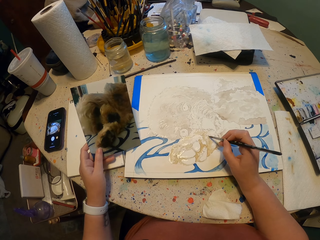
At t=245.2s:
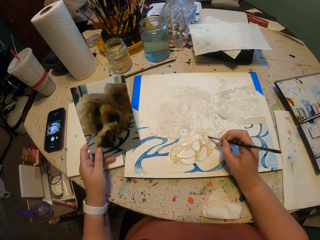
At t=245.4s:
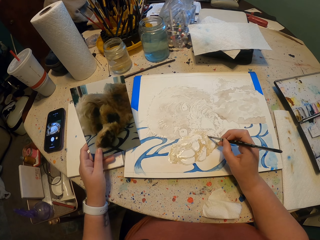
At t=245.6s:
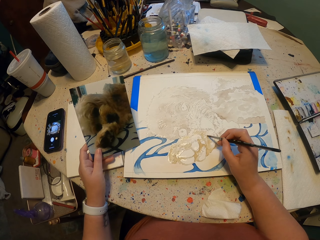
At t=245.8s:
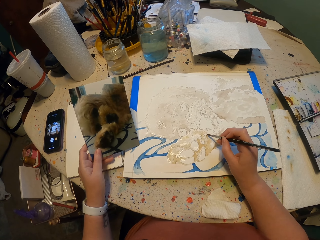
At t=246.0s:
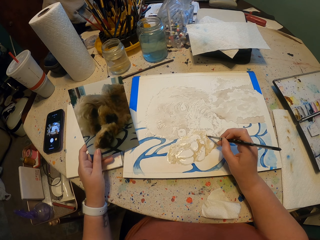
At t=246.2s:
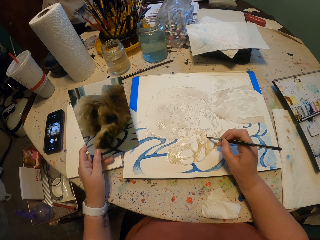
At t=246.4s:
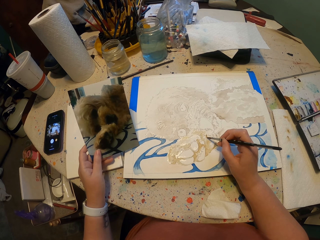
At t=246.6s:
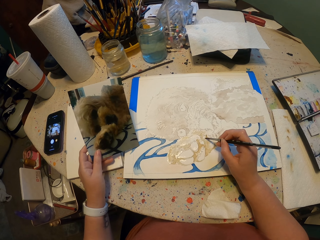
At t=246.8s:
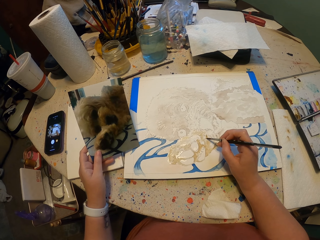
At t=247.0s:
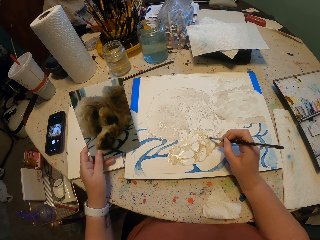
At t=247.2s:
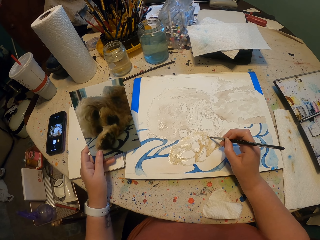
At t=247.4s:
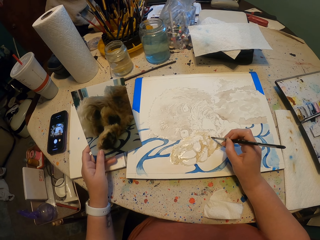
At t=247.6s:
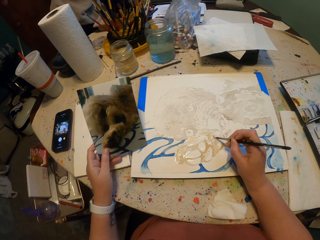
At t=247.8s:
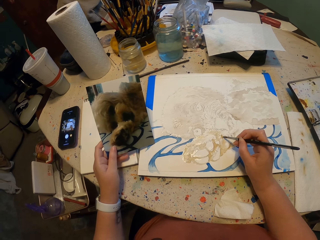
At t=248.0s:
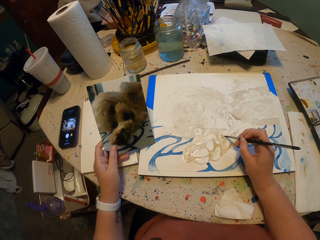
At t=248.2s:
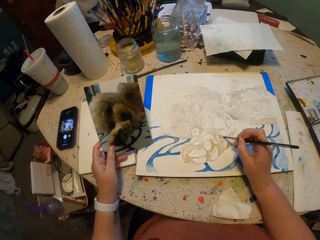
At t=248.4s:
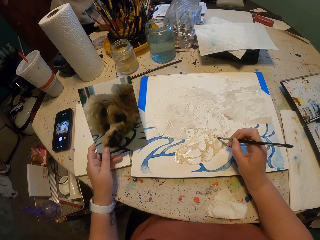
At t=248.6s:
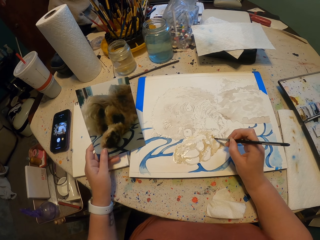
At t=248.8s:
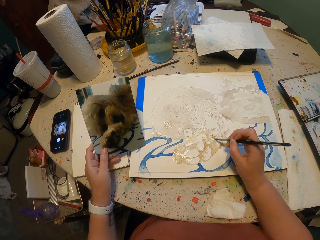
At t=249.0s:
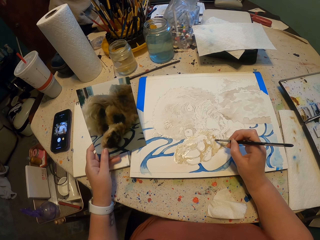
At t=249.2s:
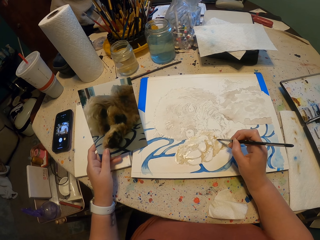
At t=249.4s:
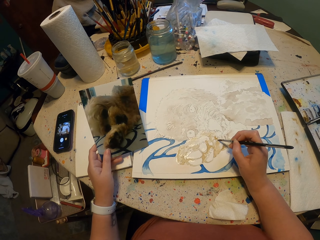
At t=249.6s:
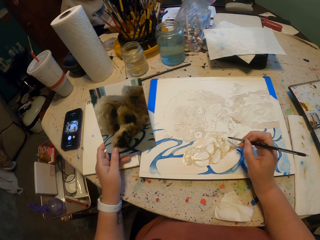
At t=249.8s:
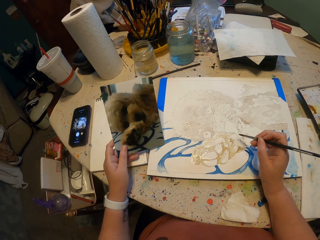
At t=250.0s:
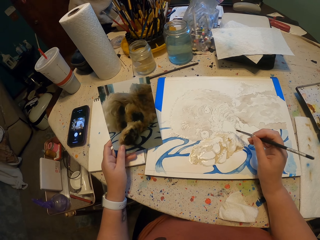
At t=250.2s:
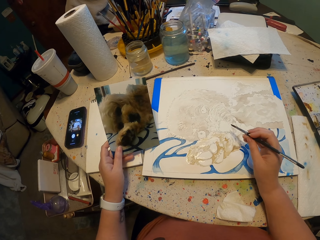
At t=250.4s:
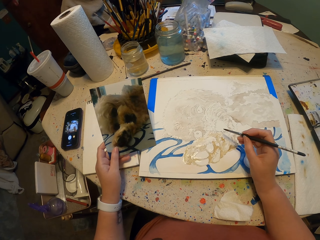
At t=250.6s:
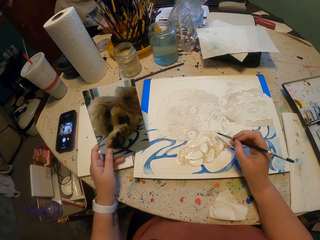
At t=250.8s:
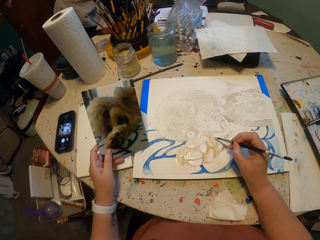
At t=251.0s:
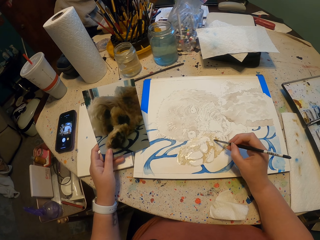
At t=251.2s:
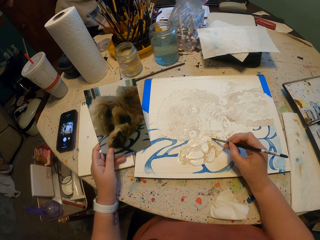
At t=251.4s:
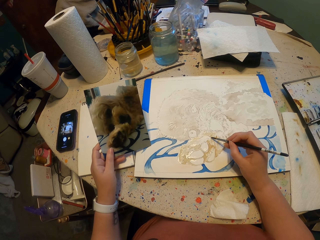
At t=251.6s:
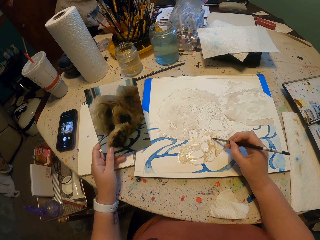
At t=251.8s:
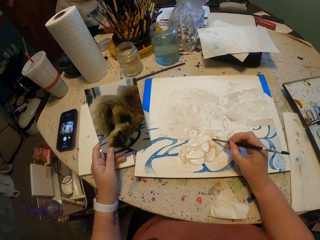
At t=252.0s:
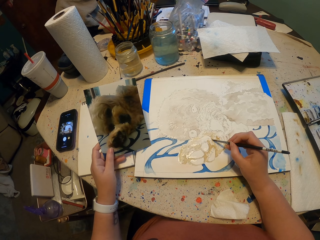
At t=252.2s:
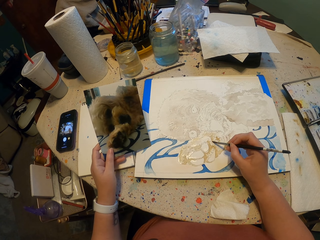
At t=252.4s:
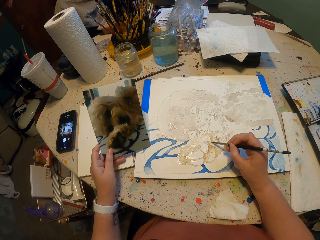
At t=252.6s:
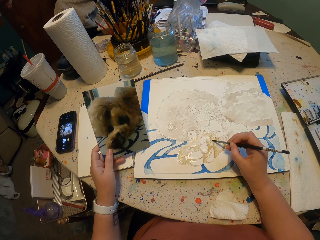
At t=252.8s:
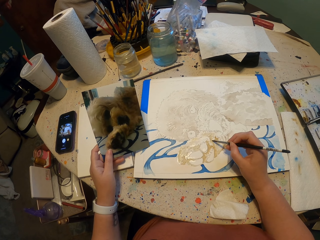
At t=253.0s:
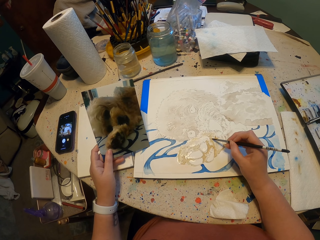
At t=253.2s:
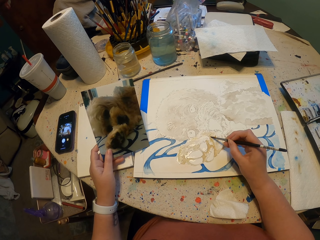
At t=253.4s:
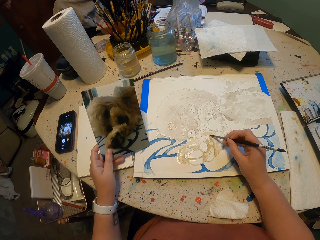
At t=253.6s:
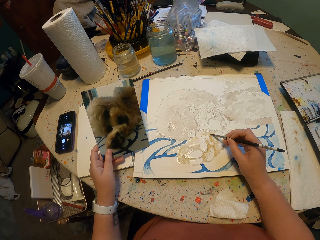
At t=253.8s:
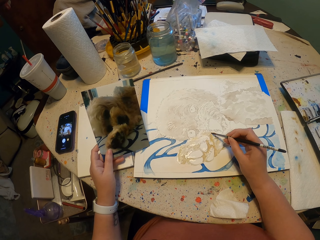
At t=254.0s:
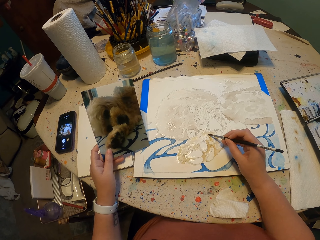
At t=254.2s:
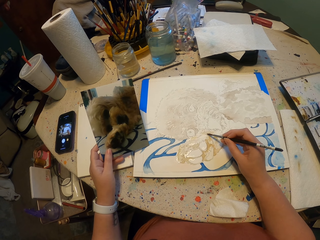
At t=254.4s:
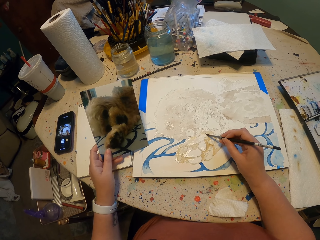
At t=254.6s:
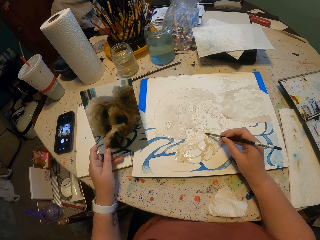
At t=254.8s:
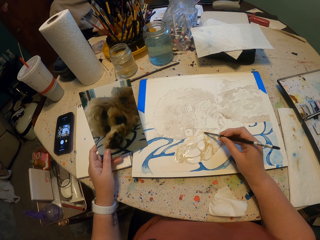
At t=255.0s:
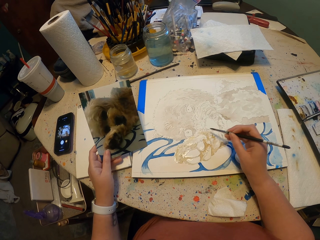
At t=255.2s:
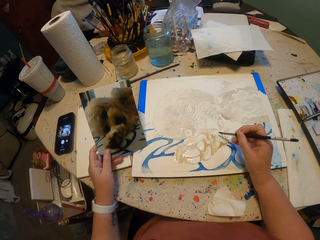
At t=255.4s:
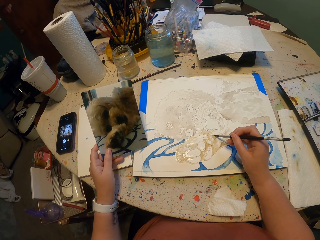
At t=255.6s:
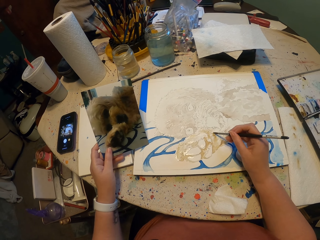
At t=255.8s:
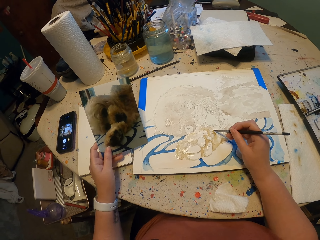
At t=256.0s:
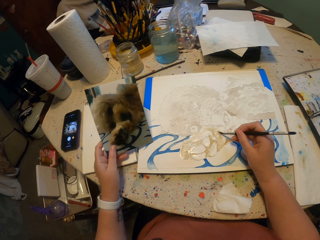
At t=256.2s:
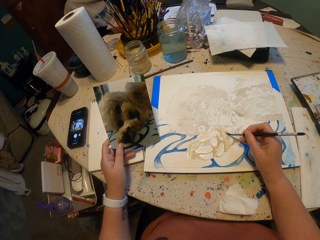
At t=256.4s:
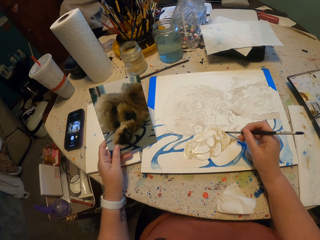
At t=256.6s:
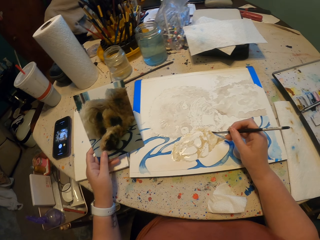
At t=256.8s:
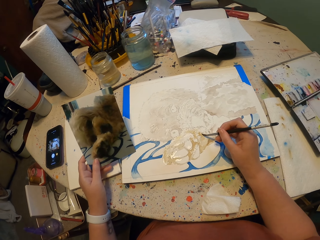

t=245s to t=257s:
The camera wearer draws on the piece of paper.

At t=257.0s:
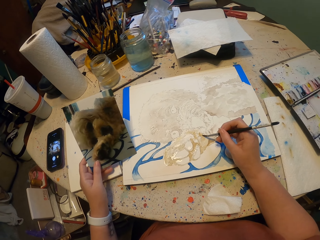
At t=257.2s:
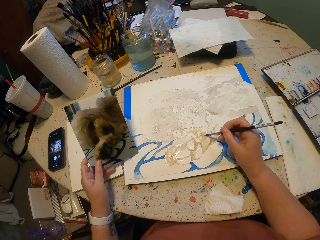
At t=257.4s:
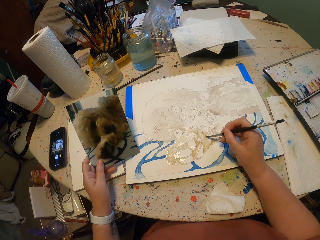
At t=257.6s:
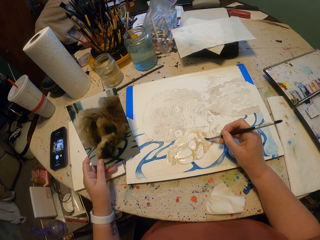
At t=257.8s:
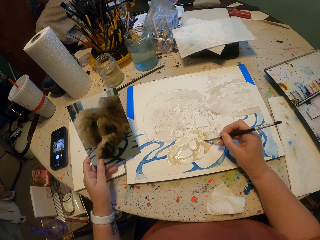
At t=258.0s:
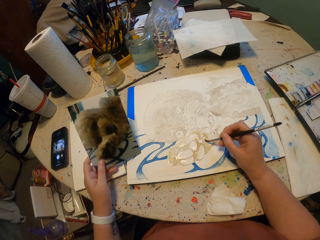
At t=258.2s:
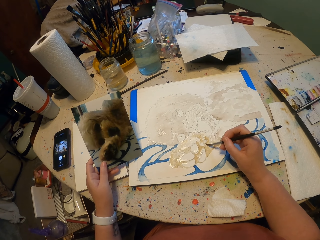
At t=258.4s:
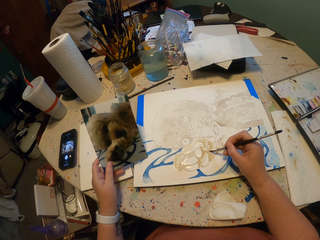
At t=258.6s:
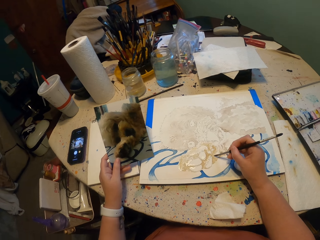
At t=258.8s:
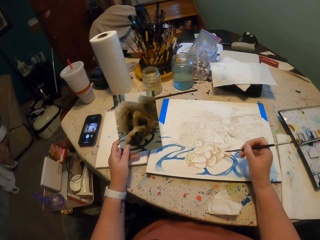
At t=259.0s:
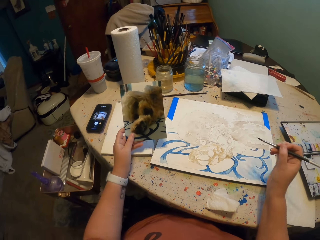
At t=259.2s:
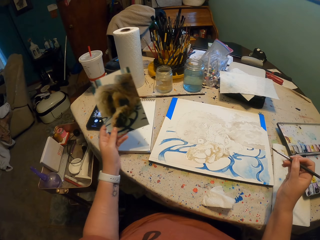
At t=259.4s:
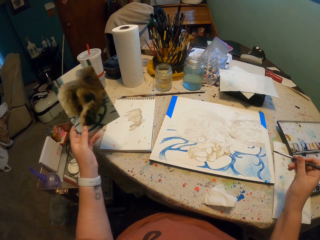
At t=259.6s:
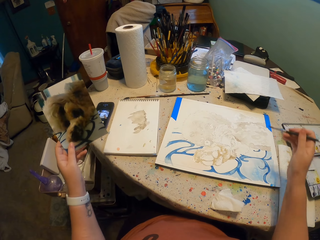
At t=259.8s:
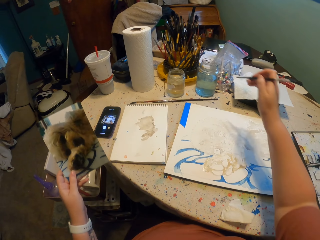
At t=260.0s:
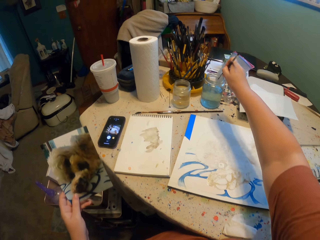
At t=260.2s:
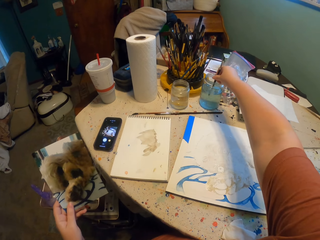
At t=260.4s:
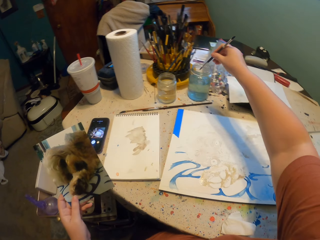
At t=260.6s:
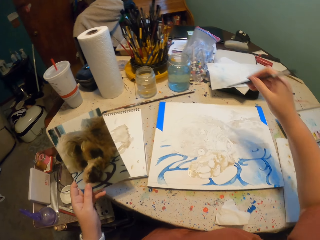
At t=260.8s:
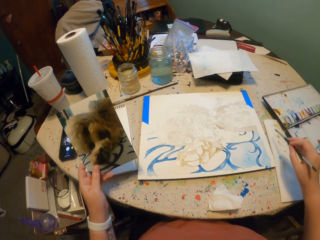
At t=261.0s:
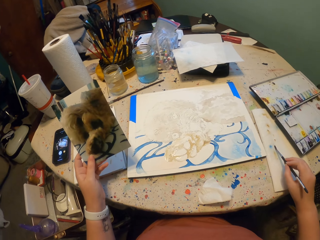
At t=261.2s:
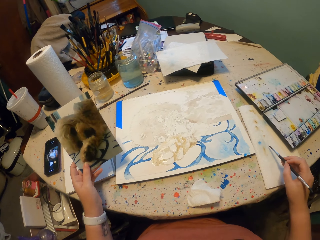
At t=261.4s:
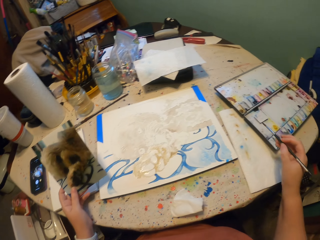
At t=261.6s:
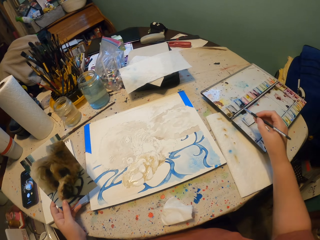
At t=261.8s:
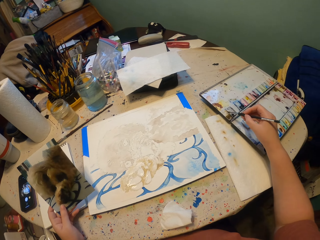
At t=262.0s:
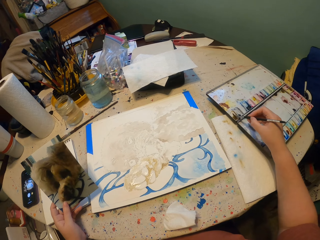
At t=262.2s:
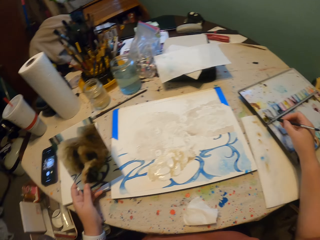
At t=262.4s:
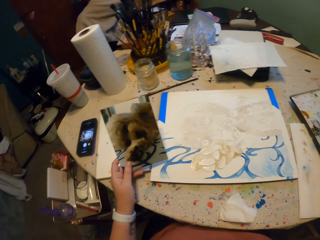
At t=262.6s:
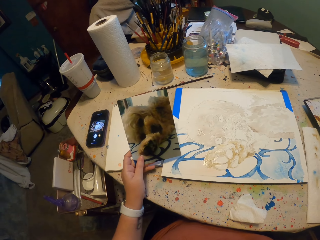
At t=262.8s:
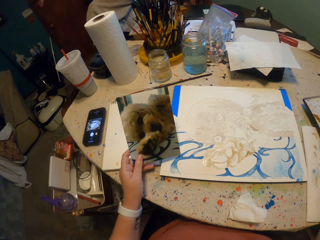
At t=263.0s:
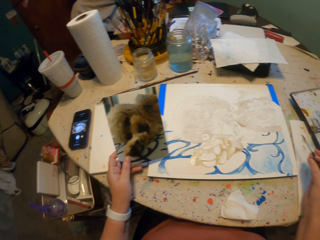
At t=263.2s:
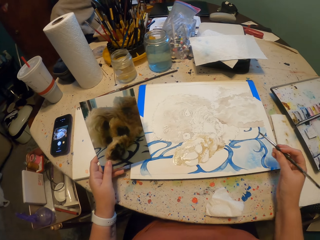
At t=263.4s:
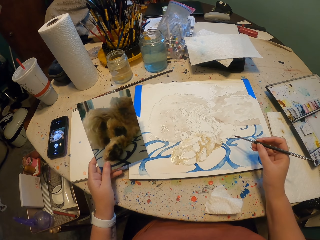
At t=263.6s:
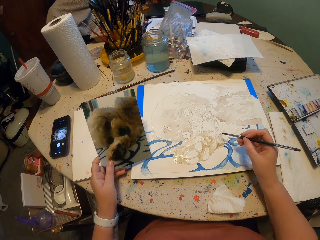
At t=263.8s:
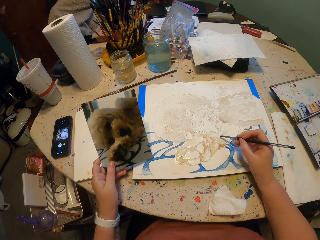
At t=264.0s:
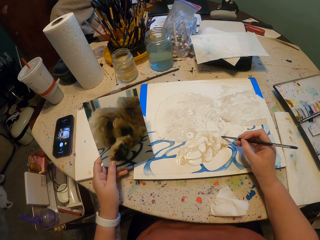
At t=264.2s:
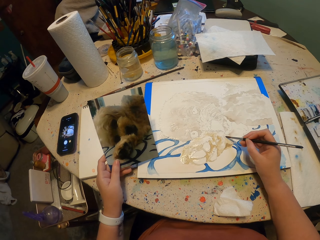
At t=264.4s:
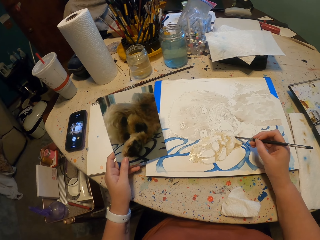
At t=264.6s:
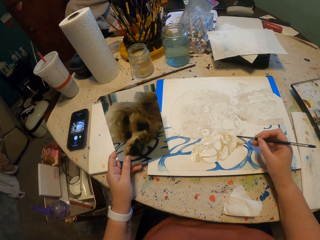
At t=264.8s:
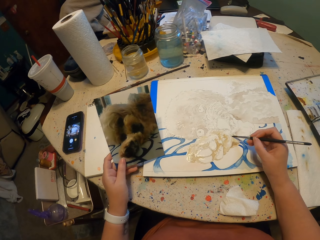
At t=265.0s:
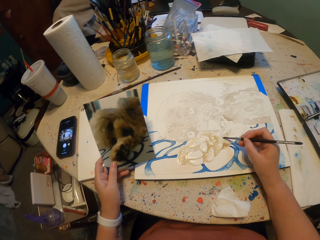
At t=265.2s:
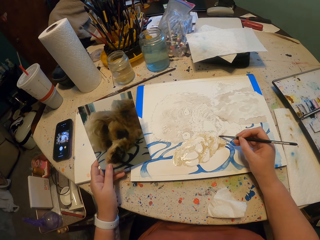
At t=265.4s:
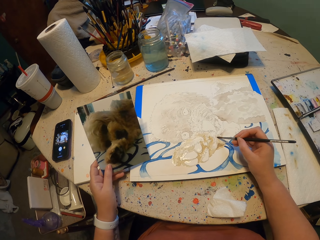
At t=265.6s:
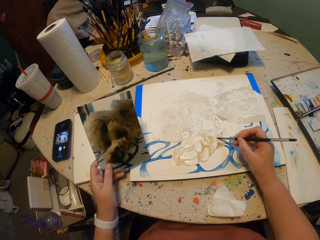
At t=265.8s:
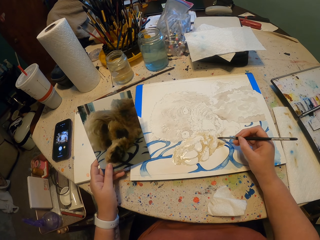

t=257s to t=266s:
The camera wearer lifts a brush. They dip the brush in water. They take the paint on the paint palette. They look at the drawing on the piece of paper. They paint the painting on the piece of paper.
